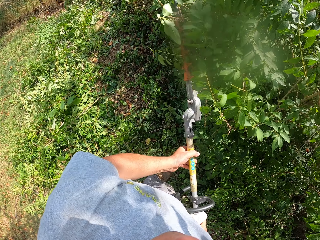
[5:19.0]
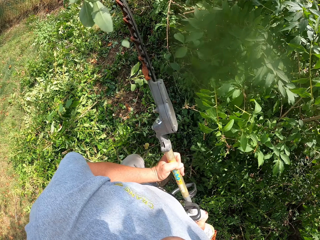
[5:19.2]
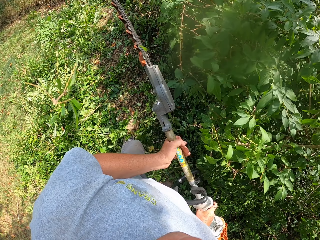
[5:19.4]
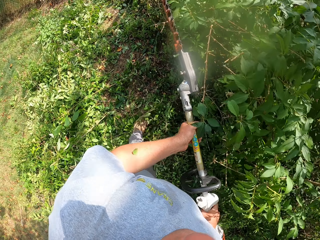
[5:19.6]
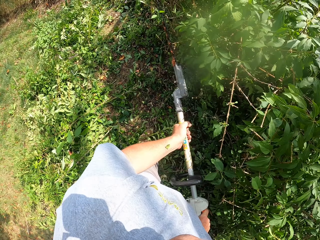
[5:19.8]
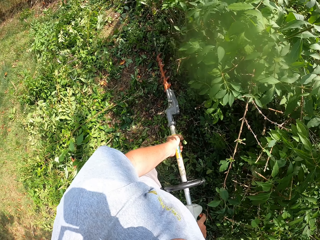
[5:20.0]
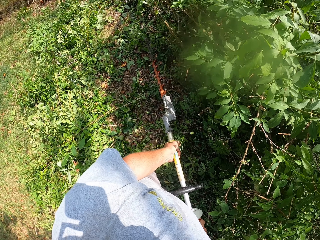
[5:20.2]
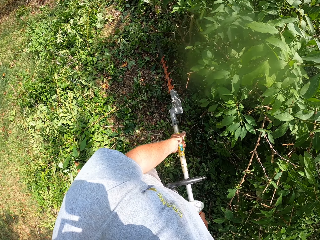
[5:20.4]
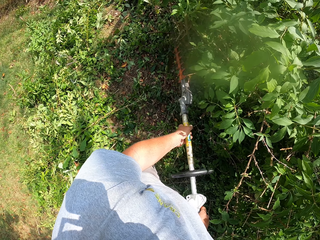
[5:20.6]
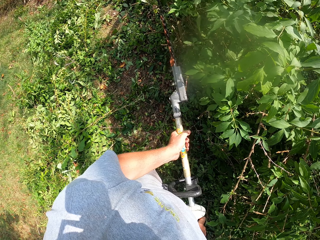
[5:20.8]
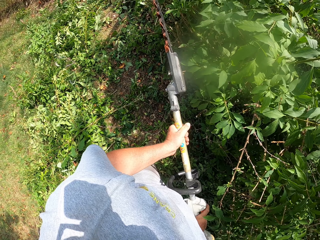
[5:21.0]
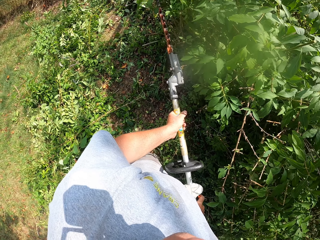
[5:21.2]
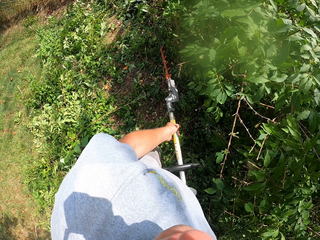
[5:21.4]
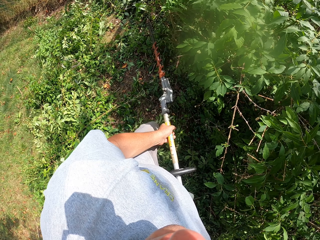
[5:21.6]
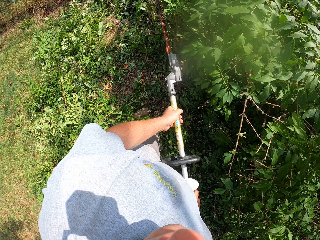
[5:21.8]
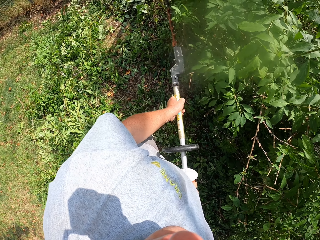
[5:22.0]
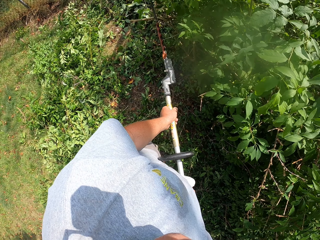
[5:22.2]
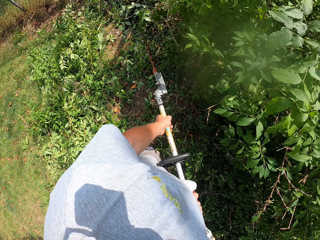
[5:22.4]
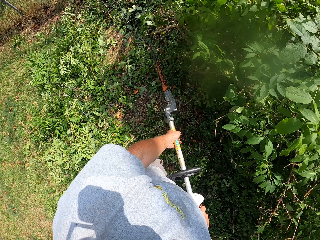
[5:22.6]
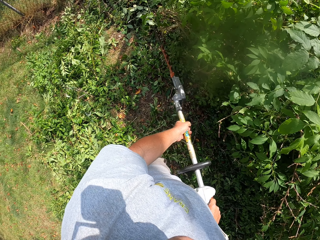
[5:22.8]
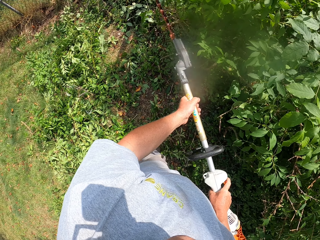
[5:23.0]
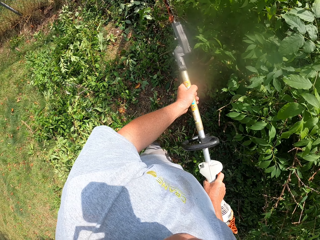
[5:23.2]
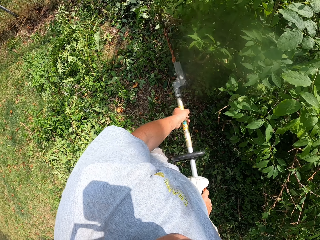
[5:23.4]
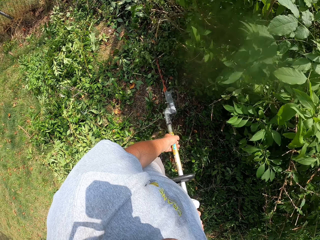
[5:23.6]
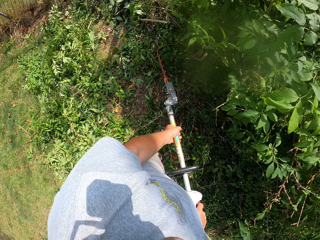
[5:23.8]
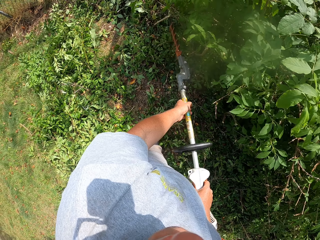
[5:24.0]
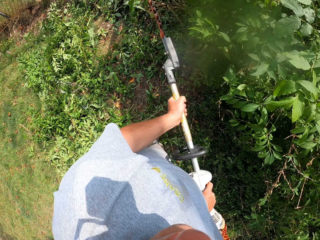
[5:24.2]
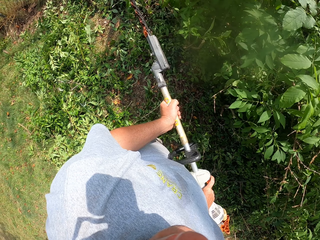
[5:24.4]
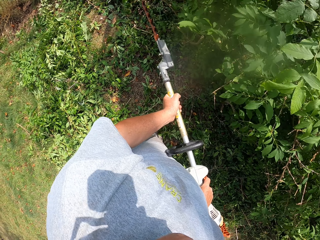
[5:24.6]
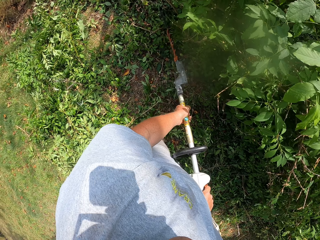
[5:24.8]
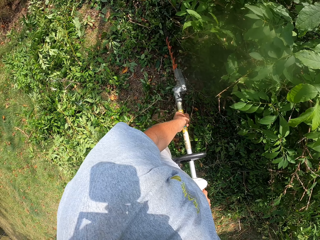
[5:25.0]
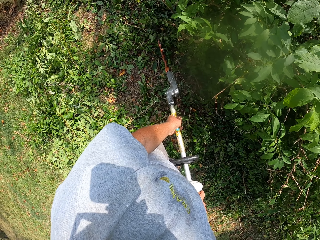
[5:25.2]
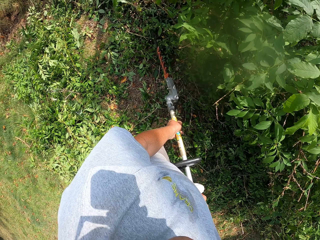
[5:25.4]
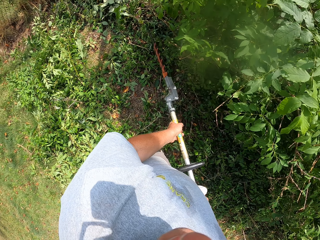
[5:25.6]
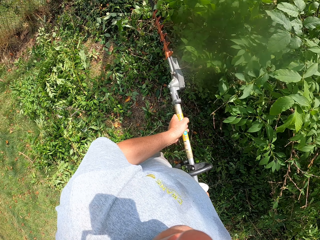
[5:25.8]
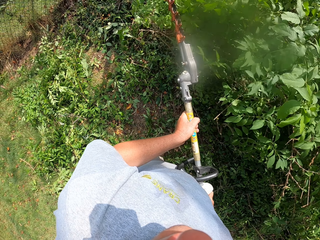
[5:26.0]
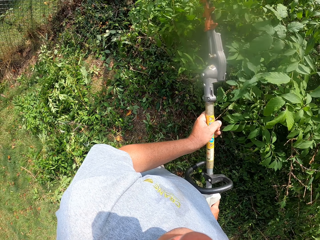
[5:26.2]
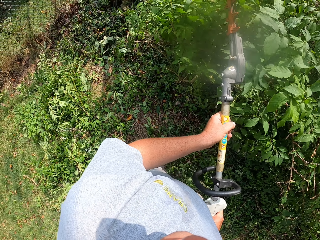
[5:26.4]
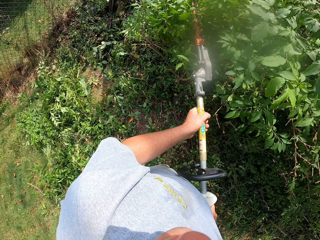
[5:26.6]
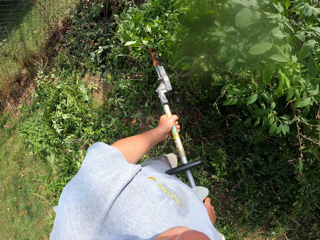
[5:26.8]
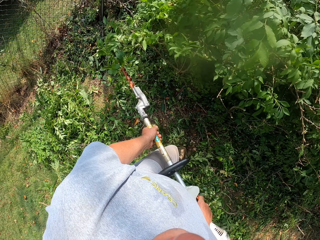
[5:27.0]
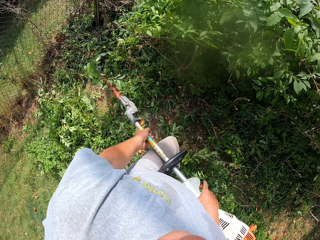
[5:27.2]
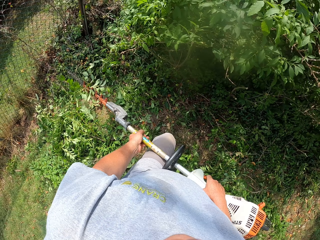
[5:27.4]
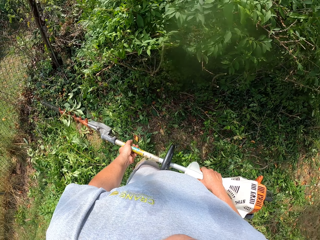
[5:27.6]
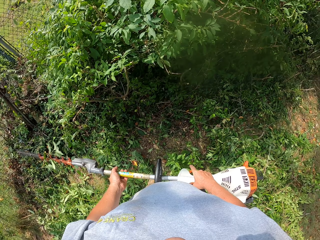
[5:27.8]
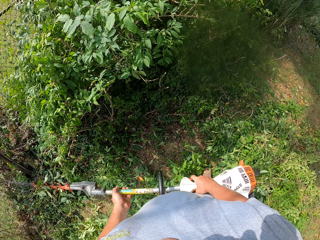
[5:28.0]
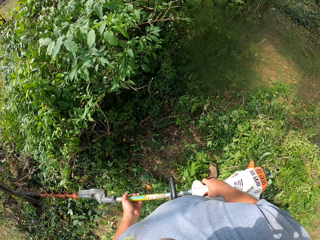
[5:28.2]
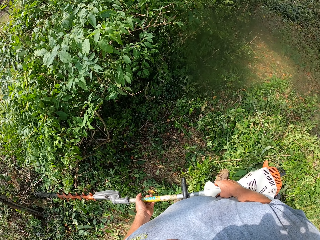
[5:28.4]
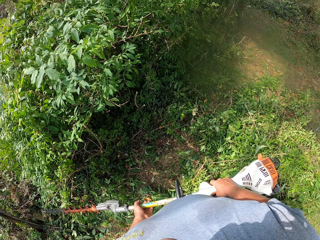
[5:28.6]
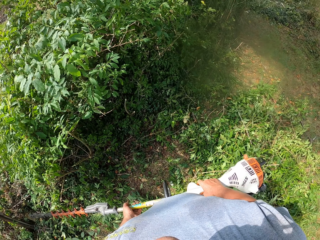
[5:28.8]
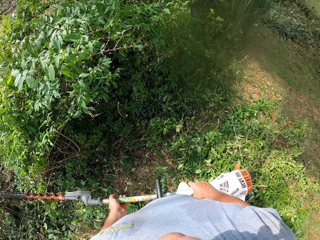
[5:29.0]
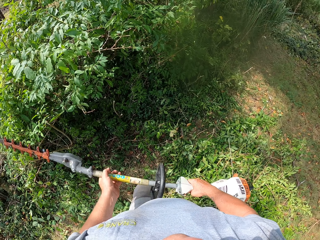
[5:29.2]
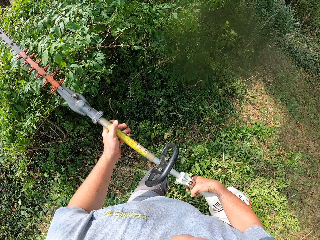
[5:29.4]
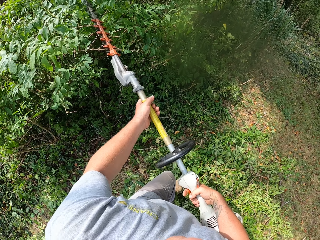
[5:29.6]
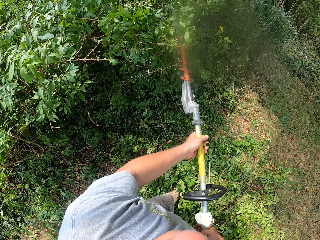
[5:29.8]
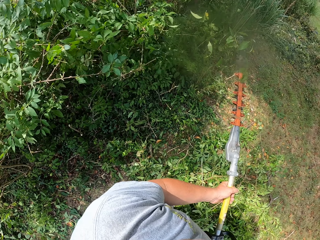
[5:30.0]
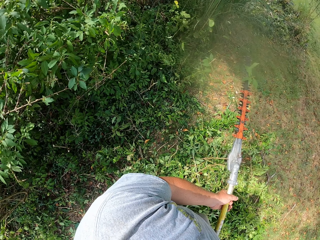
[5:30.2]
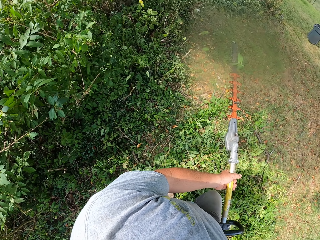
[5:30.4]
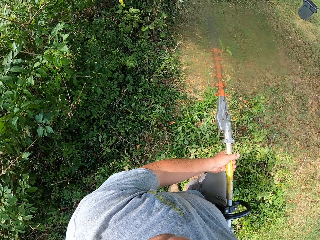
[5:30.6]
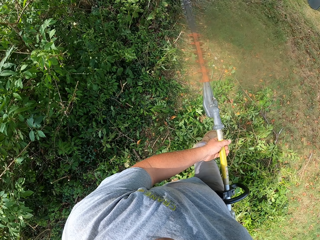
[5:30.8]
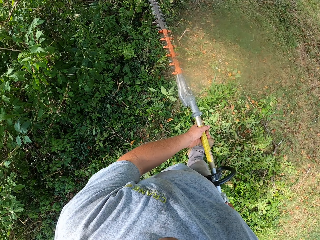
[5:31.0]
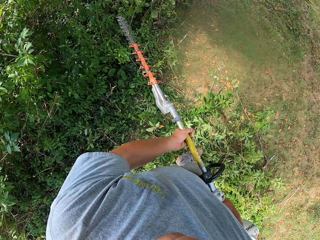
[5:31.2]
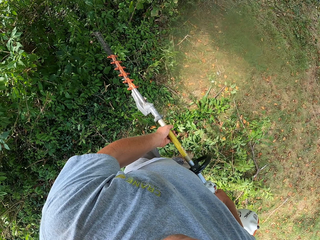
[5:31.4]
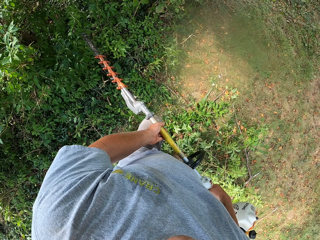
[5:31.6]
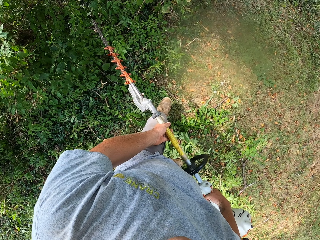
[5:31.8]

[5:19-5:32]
The camera wearer looks around the compound. They trim the plant.

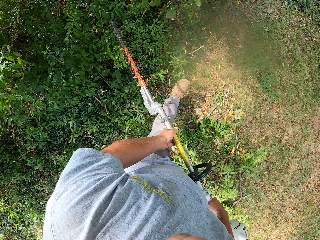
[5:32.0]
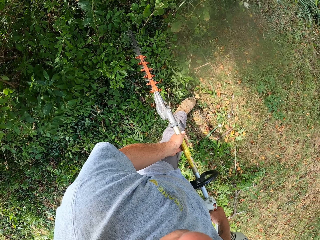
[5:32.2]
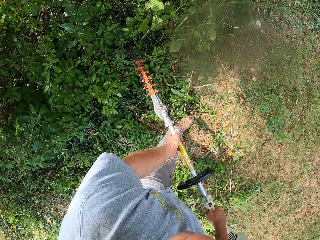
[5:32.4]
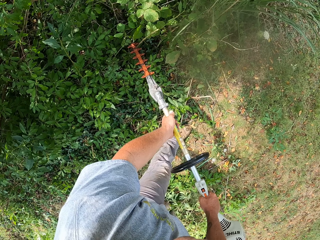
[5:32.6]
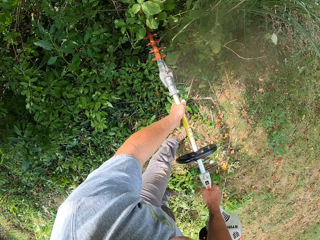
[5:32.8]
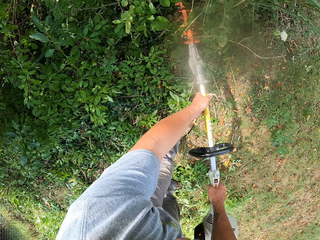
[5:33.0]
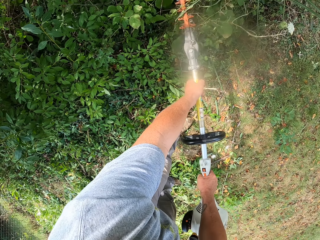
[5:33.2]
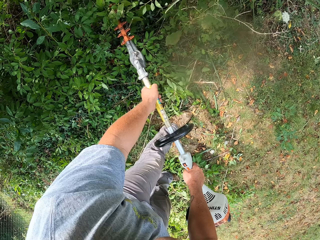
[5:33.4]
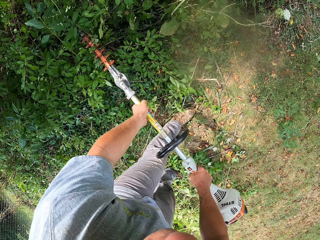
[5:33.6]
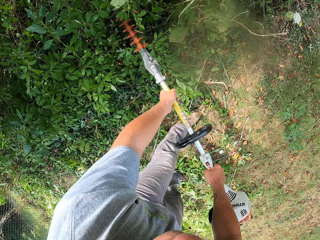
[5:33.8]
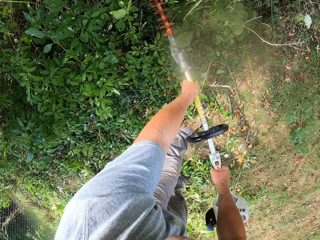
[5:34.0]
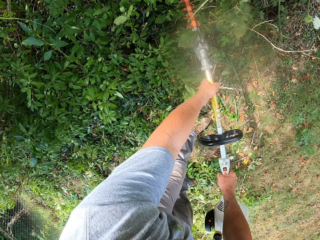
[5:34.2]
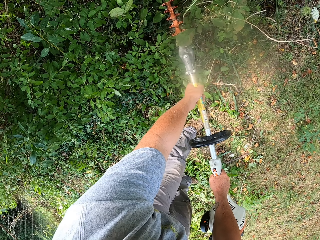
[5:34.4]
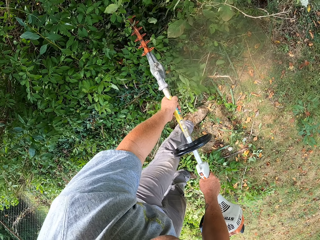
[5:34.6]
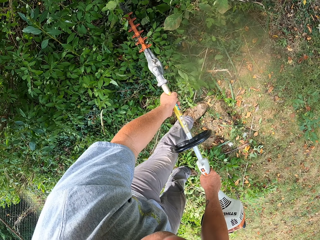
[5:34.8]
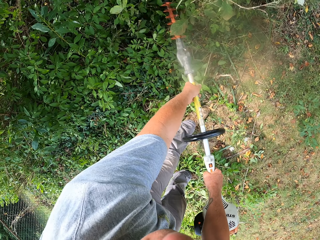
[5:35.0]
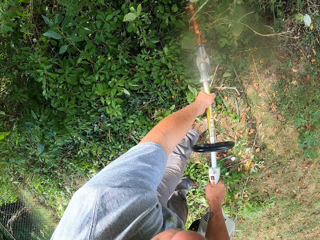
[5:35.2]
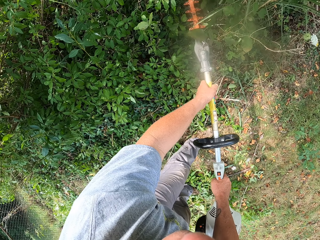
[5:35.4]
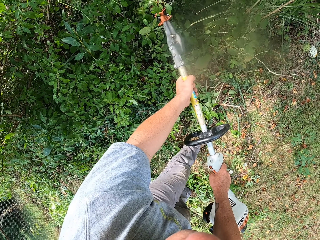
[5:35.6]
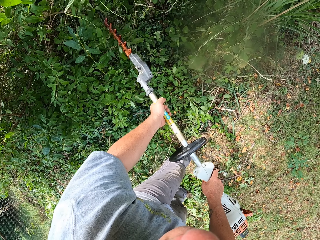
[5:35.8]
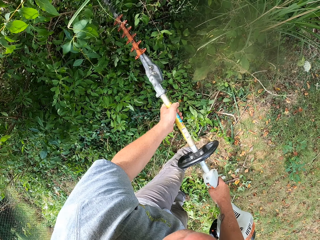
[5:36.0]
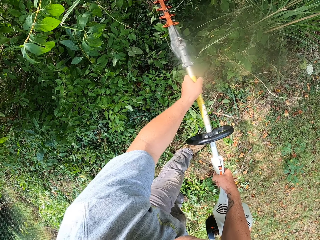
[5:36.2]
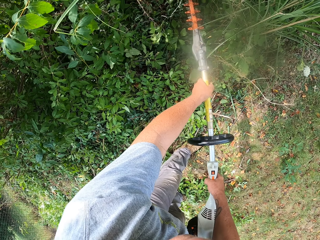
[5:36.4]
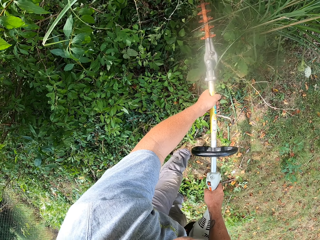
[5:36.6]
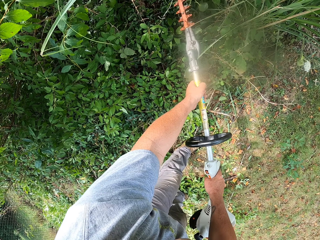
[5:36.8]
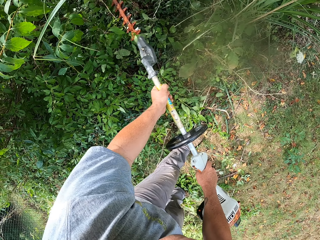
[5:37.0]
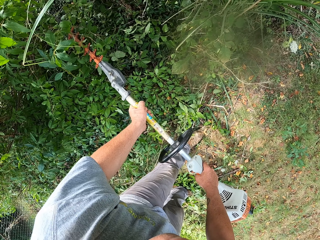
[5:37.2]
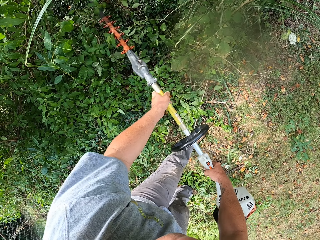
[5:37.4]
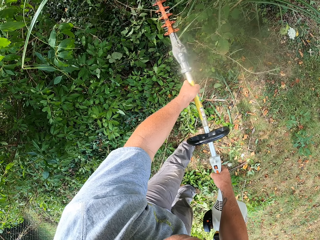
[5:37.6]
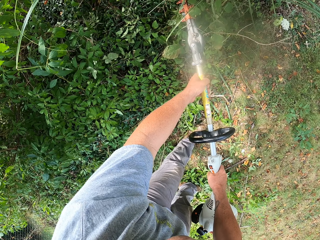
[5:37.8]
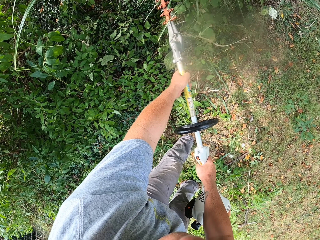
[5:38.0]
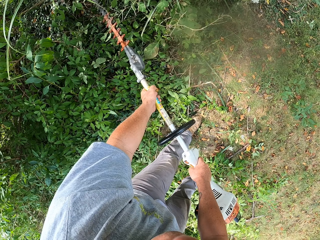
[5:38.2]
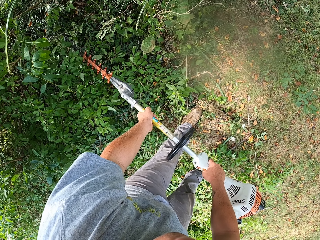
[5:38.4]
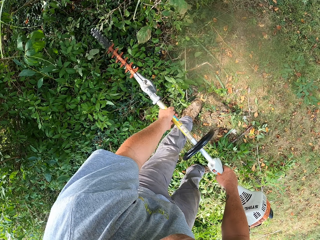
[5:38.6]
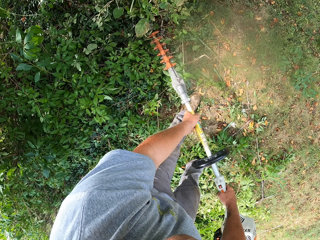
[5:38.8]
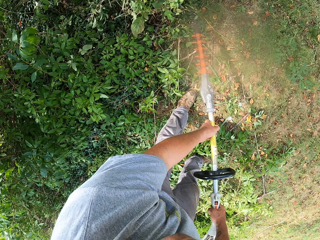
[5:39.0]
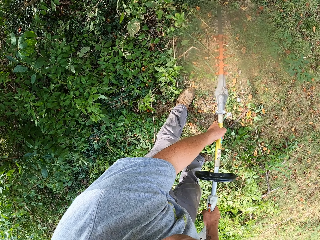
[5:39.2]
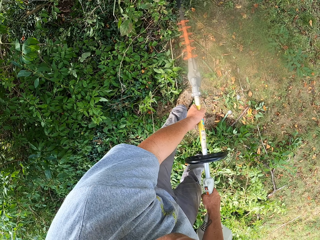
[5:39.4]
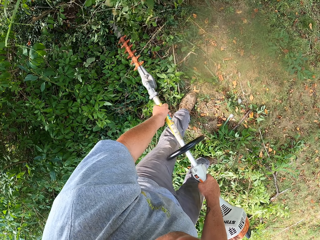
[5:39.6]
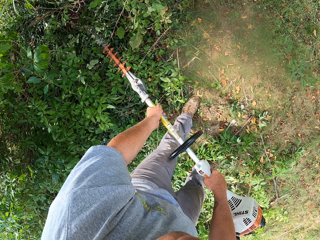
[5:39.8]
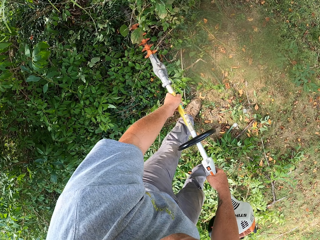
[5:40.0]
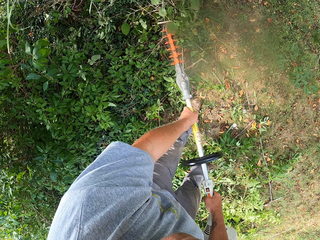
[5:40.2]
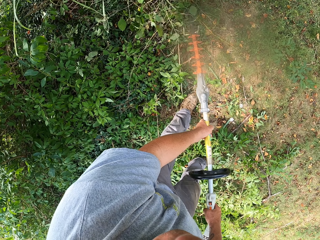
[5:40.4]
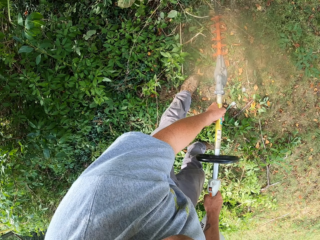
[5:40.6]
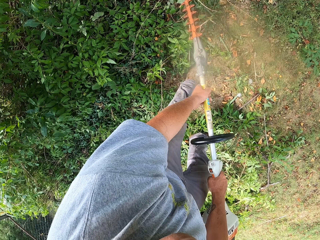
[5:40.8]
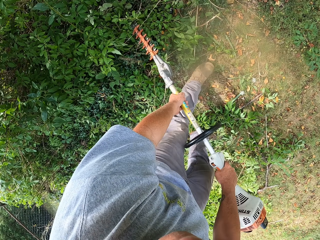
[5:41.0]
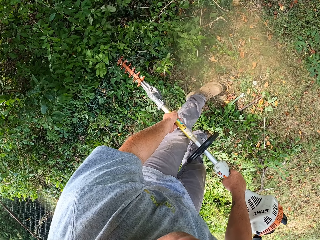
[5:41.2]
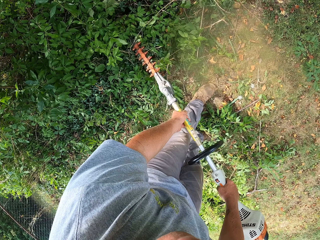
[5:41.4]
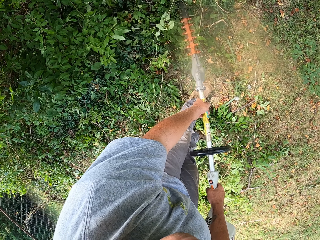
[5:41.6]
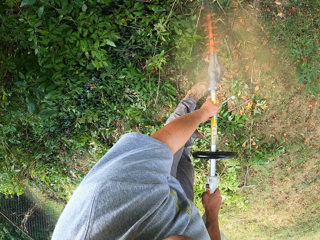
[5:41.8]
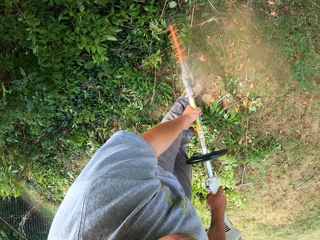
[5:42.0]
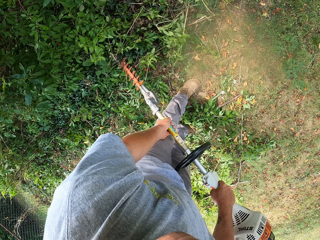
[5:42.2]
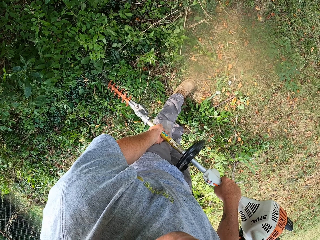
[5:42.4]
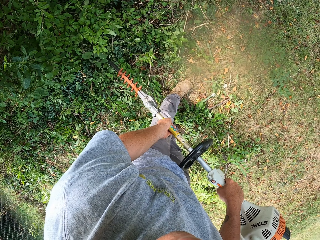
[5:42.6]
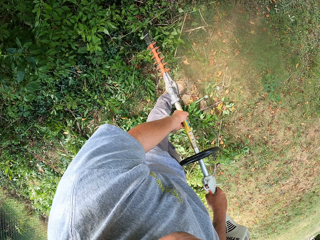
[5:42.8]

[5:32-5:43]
The camera wearer trims the fence.
